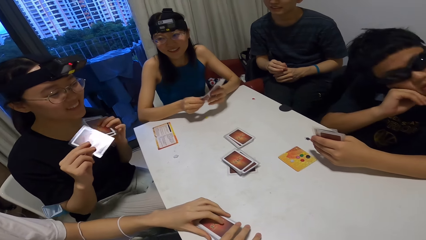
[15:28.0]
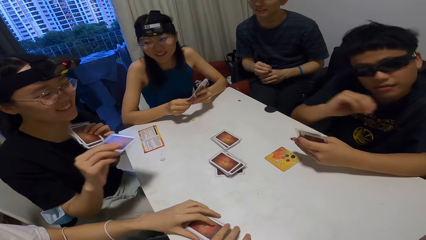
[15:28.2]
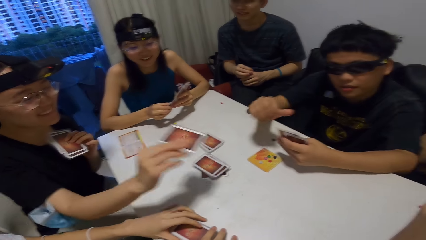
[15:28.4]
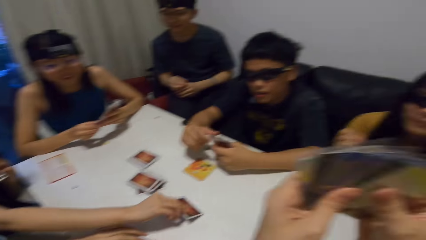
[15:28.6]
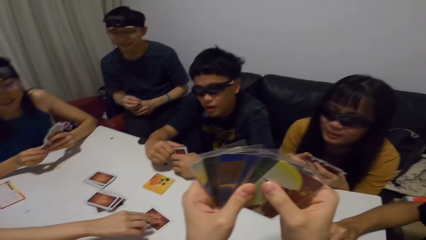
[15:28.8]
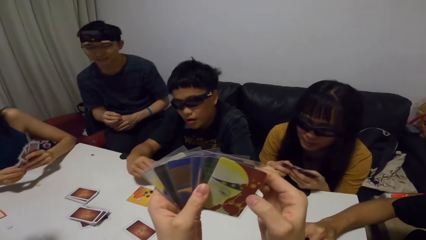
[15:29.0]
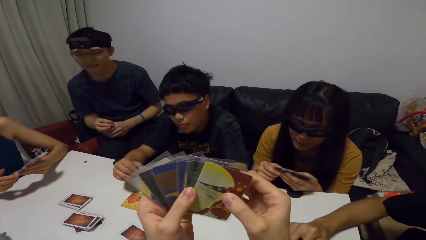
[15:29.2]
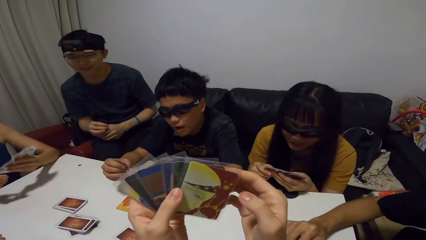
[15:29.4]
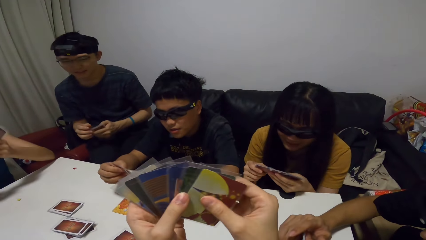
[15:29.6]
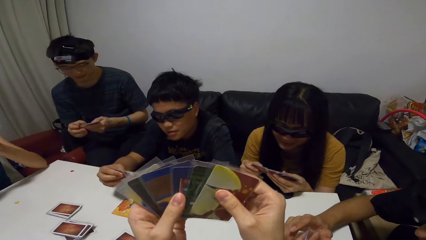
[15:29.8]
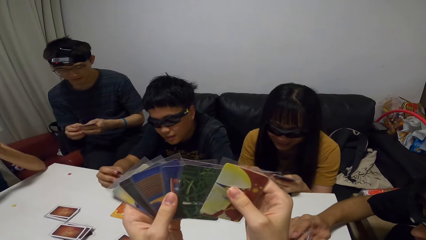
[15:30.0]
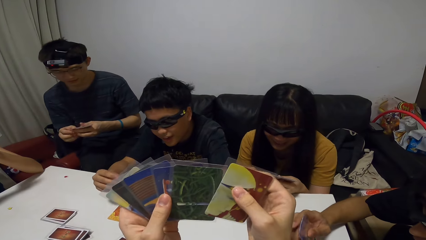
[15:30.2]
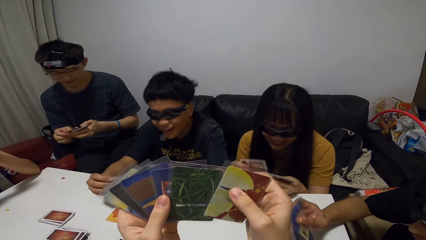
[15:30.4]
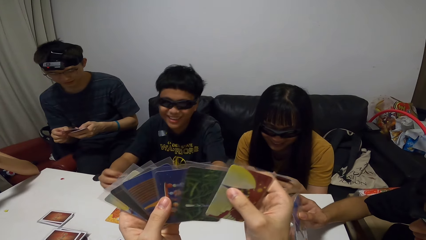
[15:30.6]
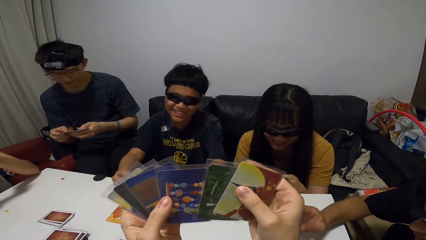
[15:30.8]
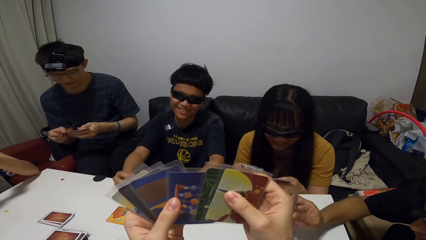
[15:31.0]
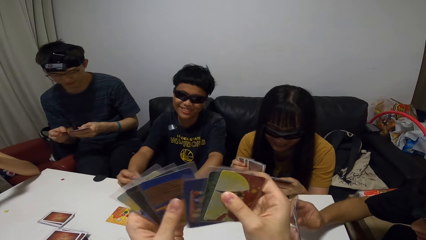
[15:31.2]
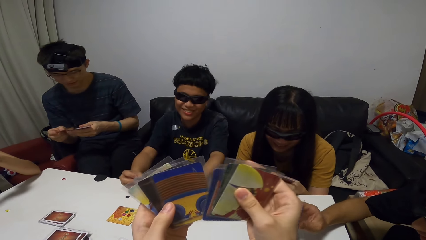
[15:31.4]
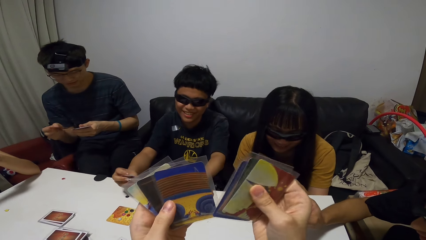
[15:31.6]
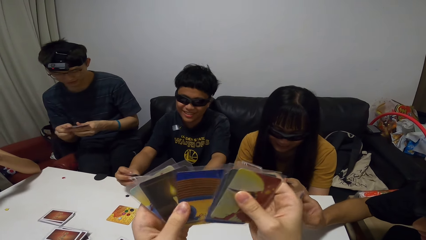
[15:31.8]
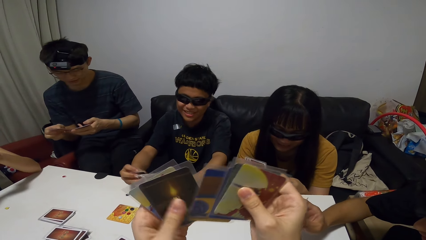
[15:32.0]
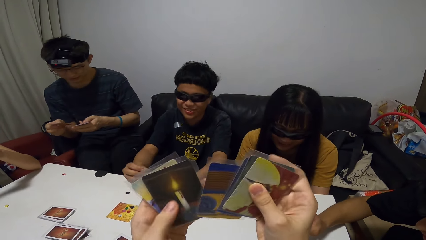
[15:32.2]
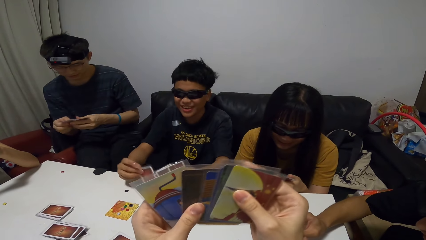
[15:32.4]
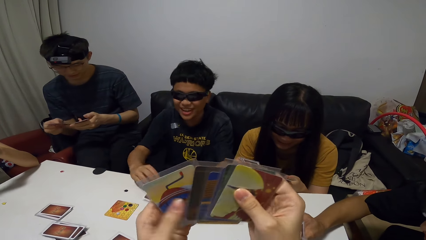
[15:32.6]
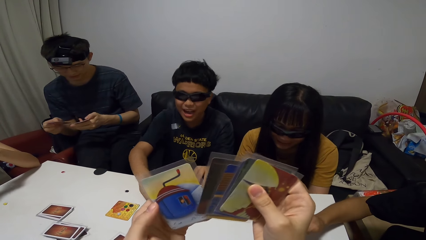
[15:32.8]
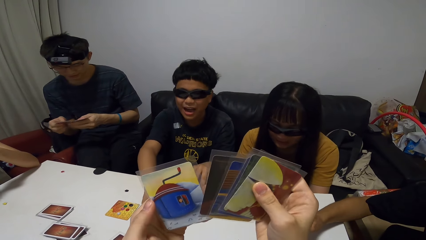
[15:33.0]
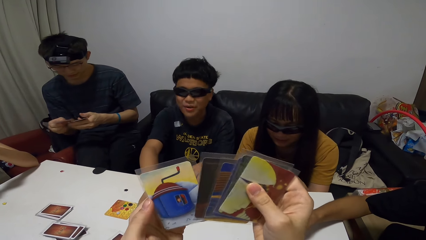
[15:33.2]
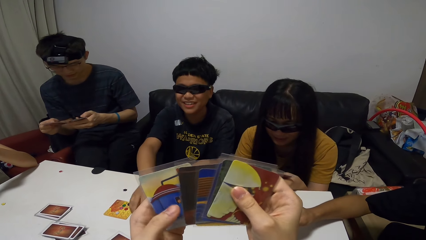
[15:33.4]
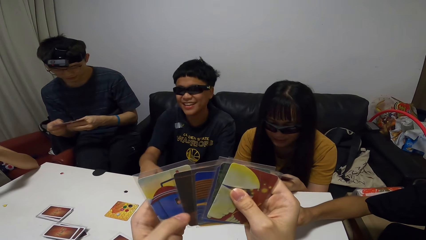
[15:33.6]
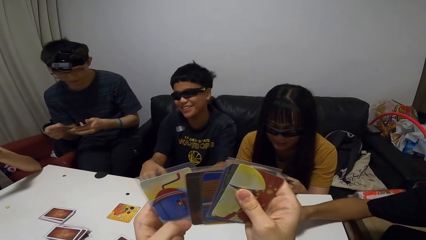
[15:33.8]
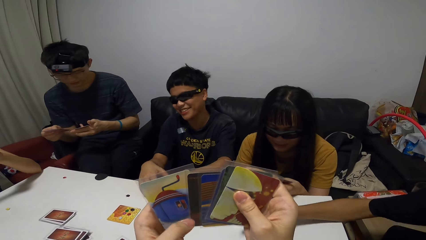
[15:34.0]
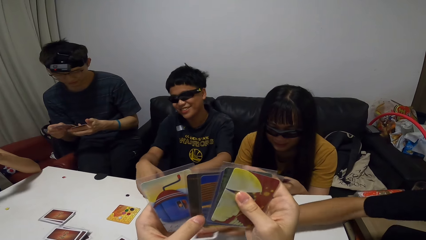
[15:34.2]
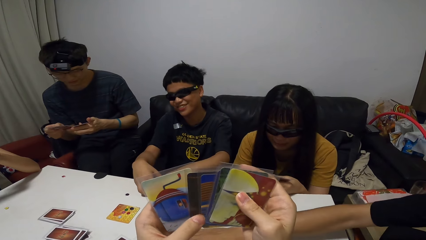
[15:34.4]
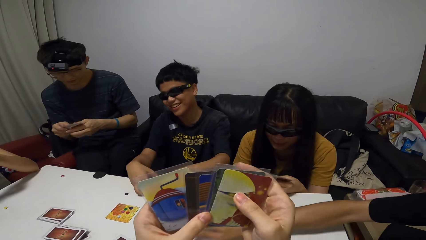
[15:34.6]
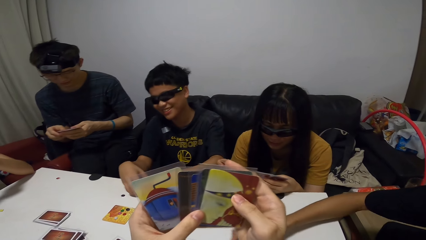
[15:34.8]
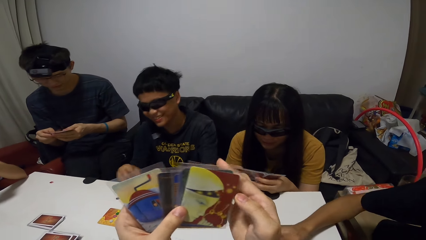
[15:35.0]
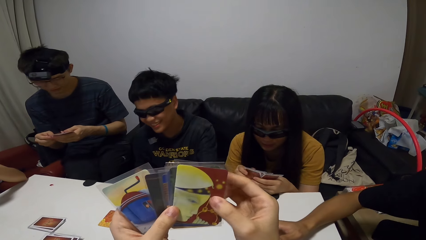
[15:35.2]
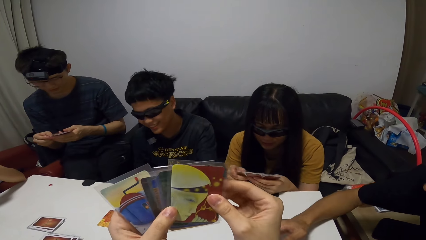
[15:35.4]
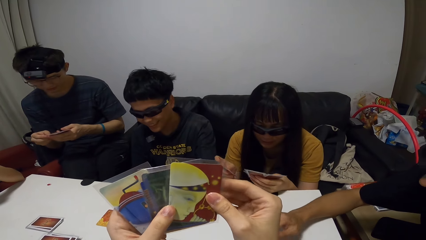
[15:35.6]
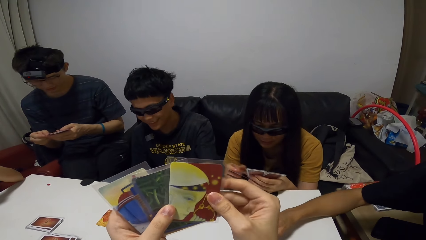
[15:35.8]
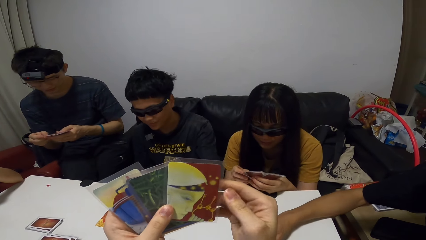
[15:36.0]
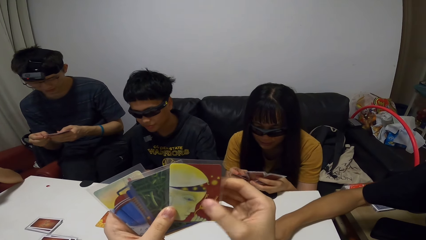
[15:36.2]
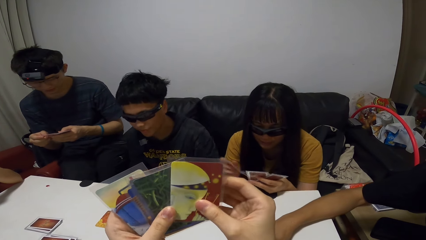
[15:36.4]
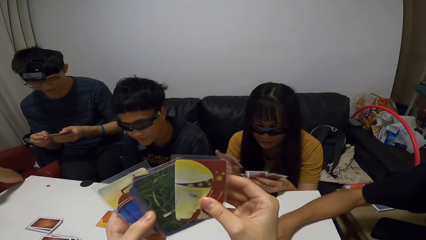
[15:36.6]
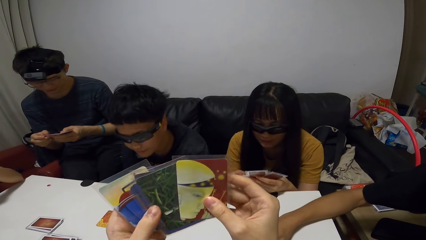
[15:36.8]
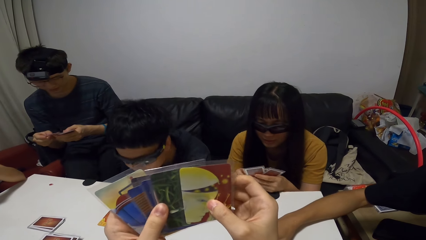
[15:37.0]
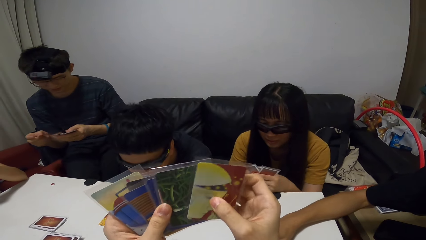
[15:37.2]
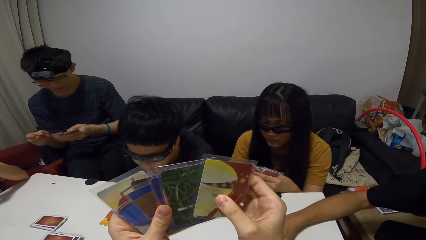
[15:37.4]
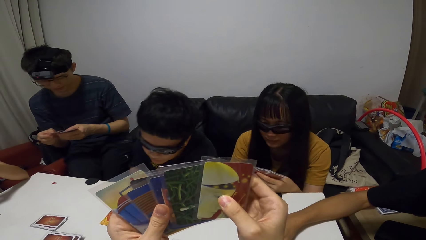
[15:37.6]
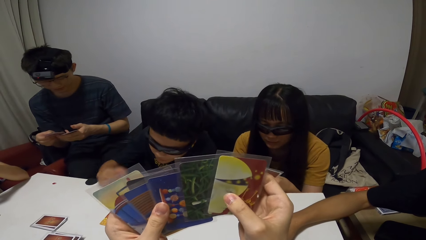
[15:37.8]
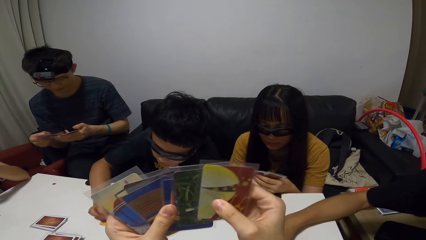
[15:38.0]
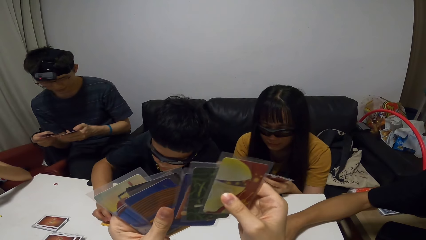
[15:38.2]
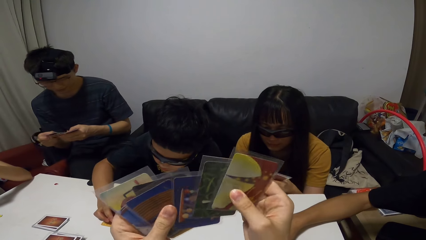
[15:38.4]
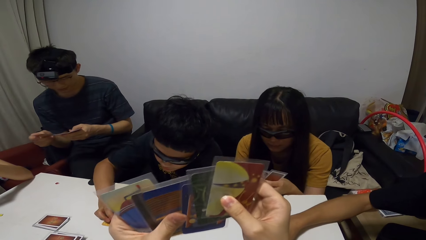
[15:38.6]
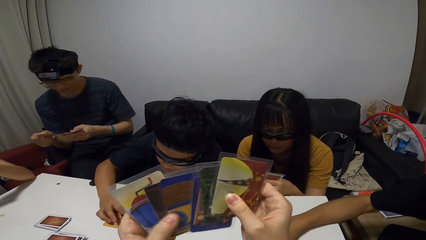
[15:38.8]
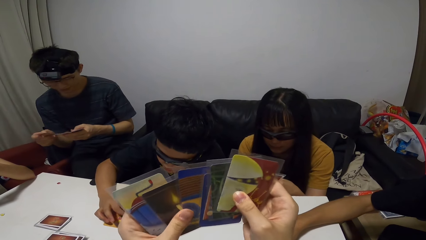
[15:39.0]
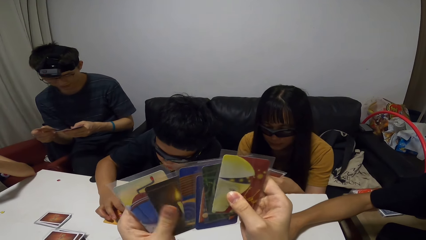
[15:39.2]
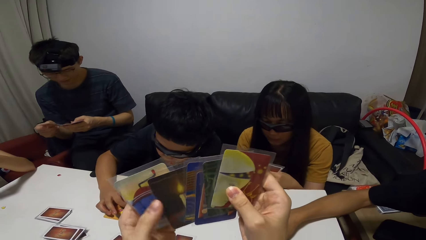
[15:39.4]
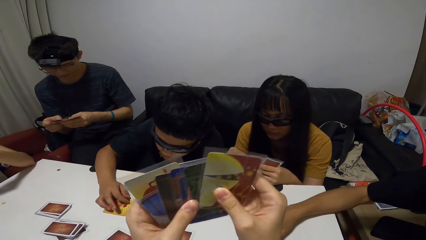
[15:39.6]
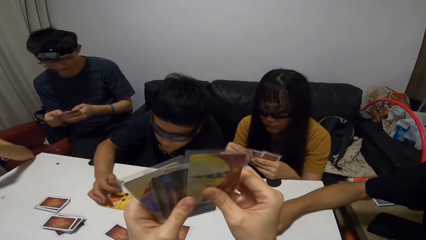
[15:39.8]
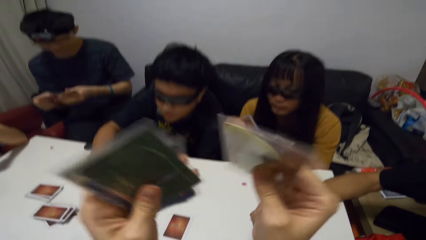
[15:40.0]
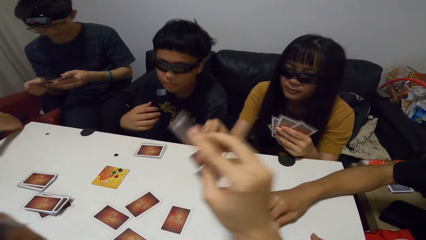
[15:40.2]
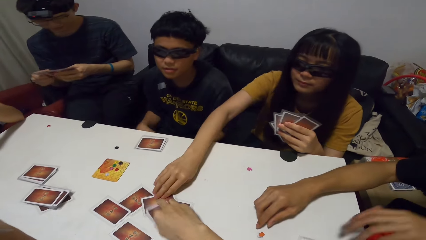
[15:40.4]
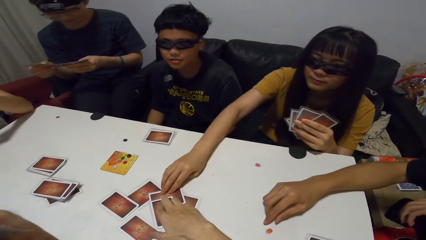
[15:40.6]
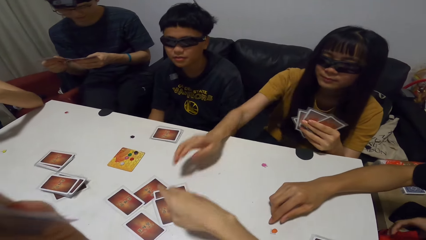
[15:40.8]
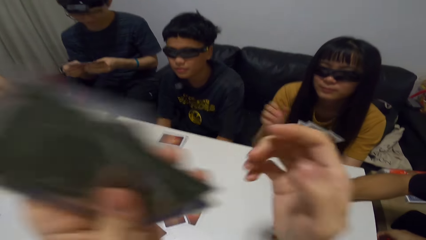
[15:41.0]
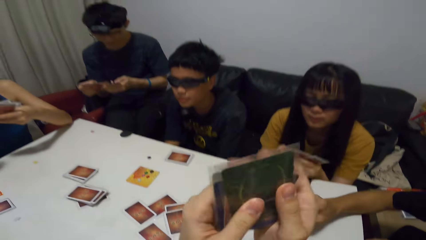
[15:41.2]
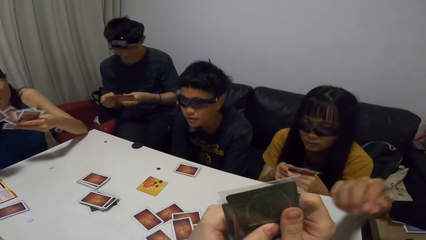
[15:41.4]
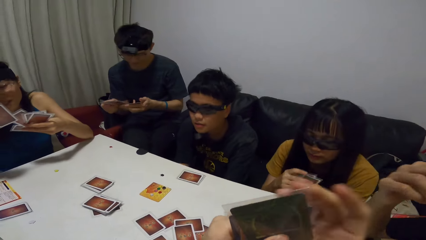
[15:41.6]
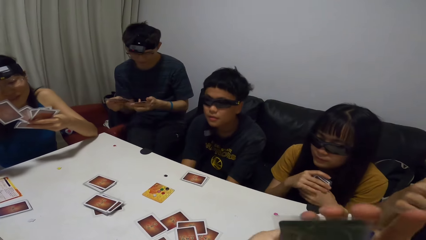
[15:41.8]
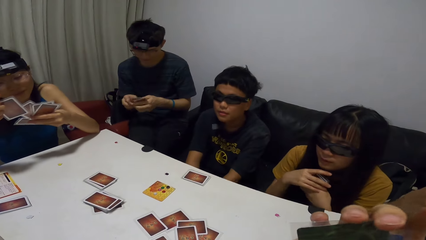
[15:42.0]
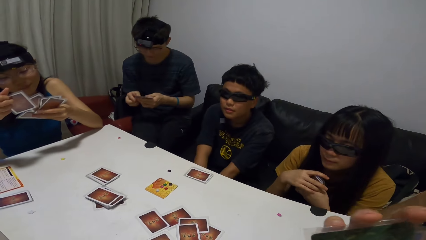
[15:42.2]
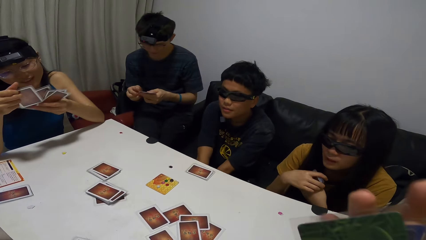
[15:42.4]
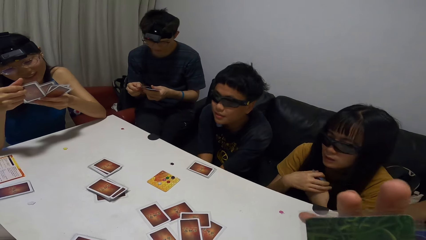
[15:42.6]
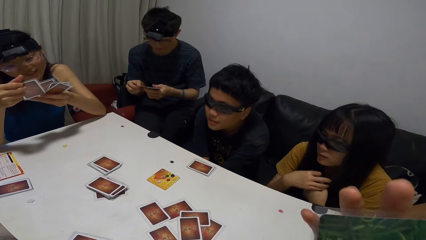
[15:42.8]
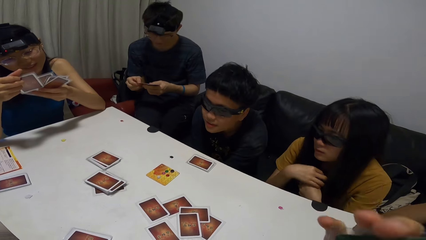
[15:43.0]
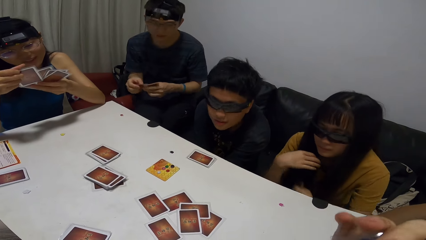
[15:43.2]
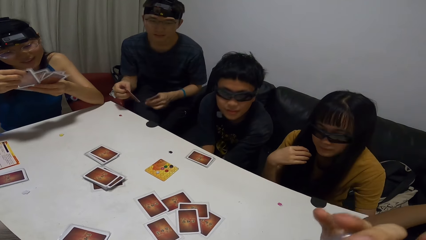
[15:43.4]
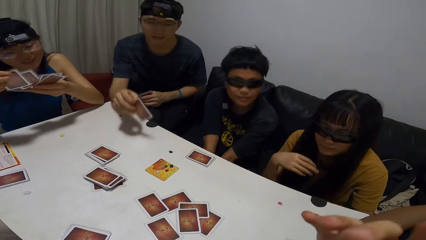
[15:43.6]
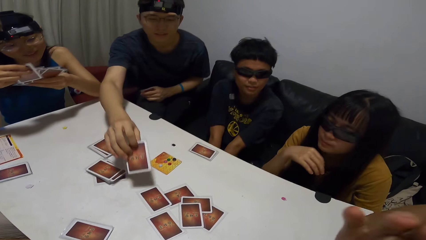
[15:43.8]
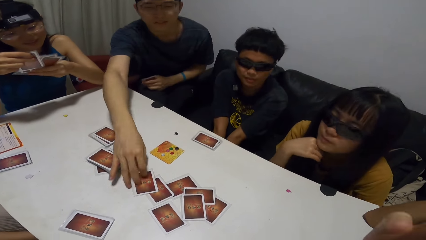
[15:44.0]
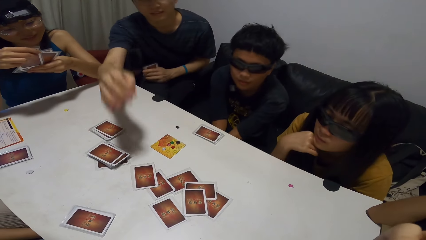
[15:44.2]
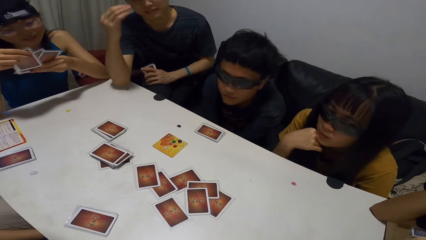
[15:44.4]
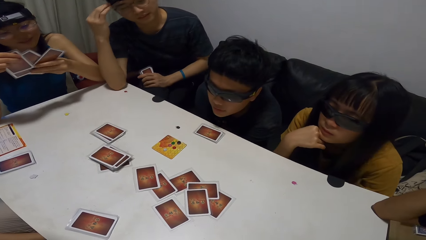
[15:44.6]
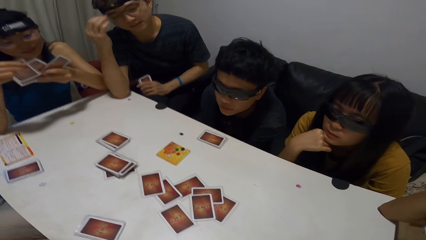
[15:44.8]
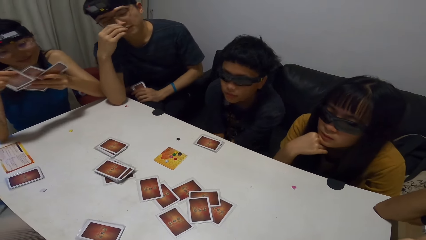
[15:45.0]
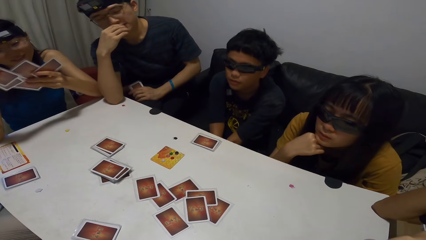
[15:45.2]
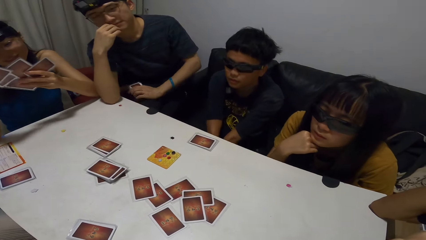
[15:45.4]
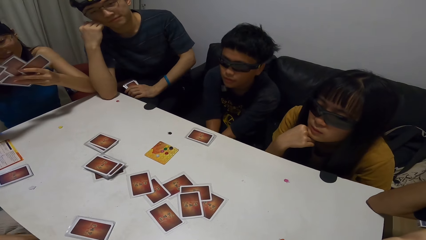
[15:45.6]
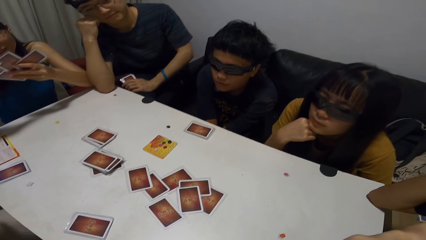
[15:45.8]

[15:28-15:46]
A woman drops a card on the table with her right hand. A man drops a card on the table with his right hand. Another man drops a card on the table with his right hand. Another woman drops a card on the table with her right hand. The camera wearer drops a card on the table with her right hand. A third man drops a card on the table with his right hand.
